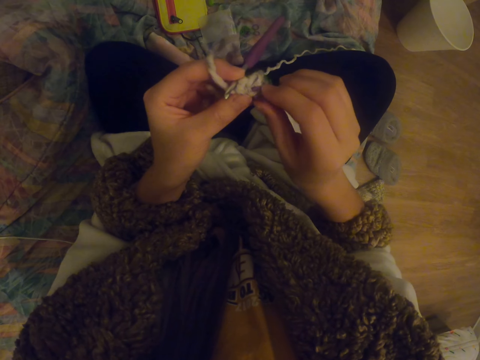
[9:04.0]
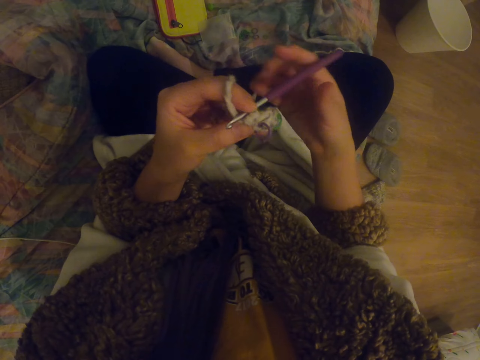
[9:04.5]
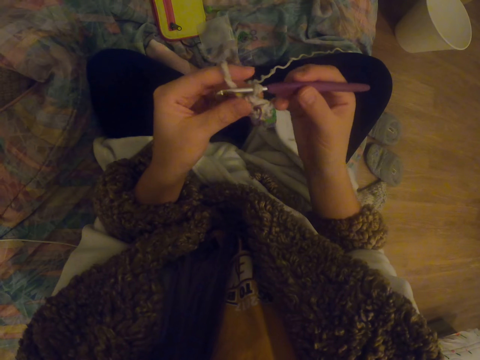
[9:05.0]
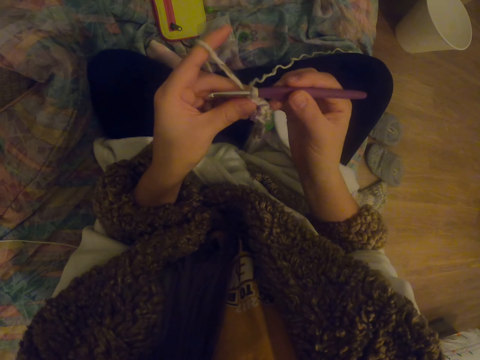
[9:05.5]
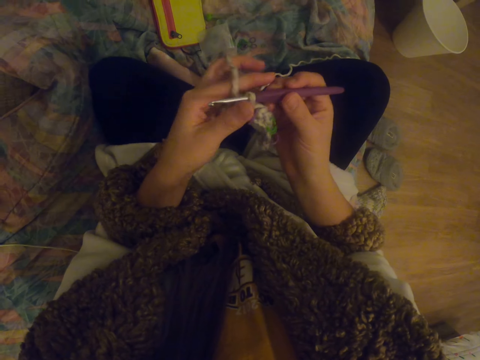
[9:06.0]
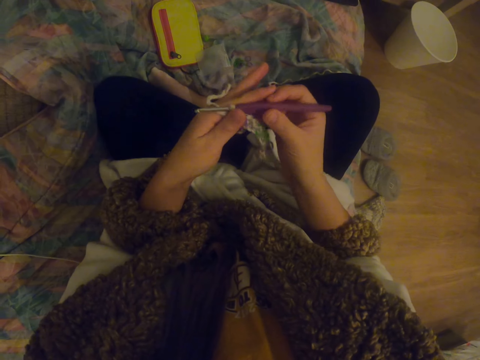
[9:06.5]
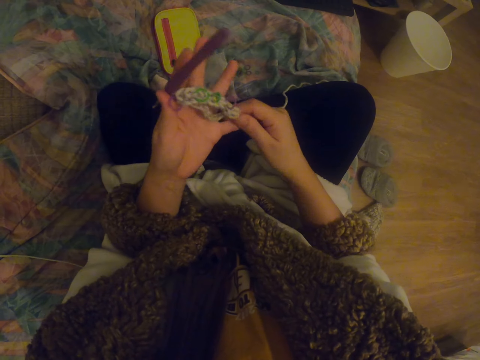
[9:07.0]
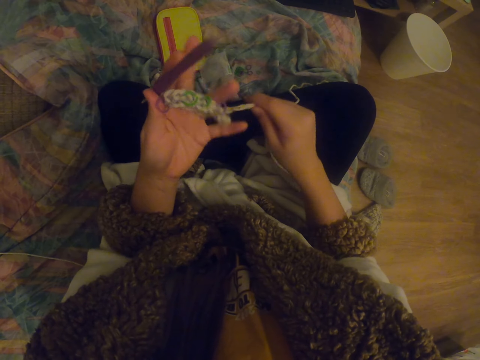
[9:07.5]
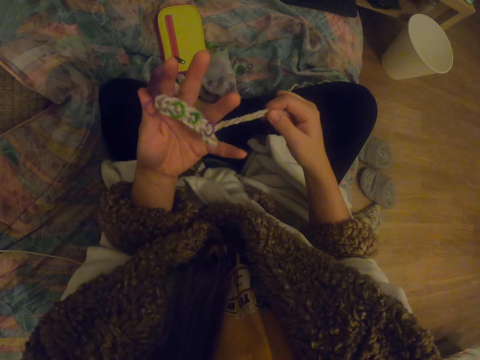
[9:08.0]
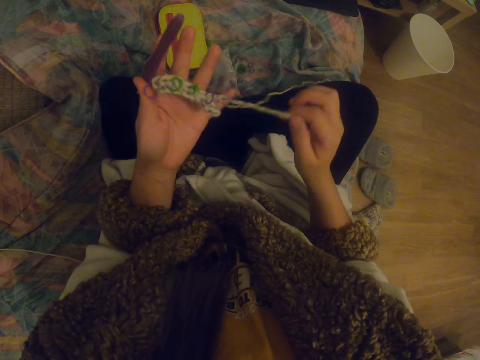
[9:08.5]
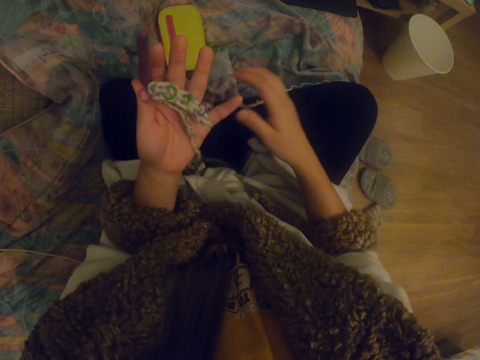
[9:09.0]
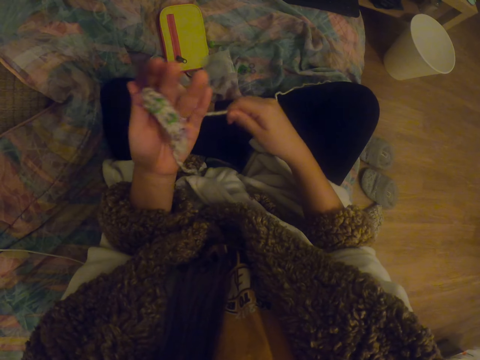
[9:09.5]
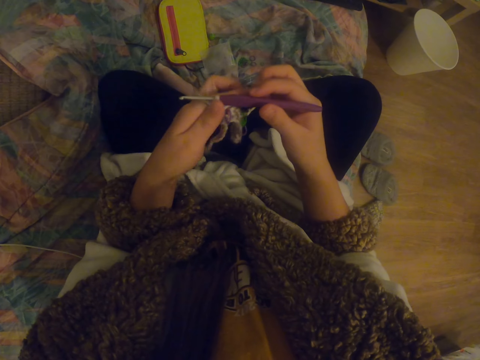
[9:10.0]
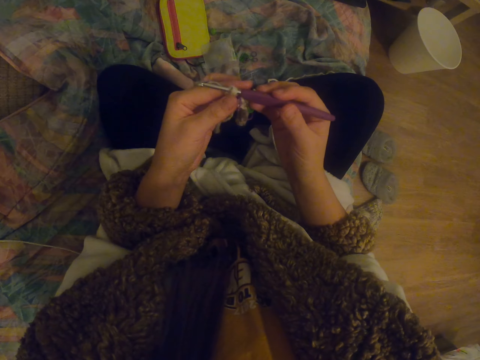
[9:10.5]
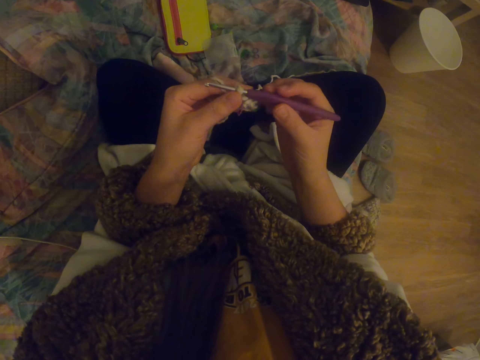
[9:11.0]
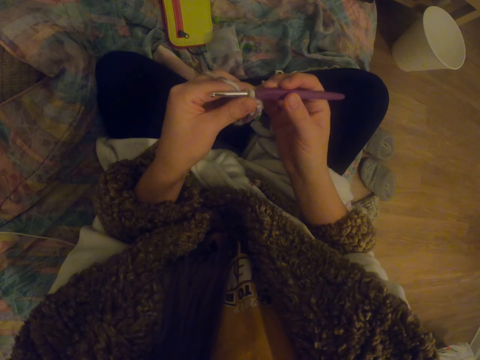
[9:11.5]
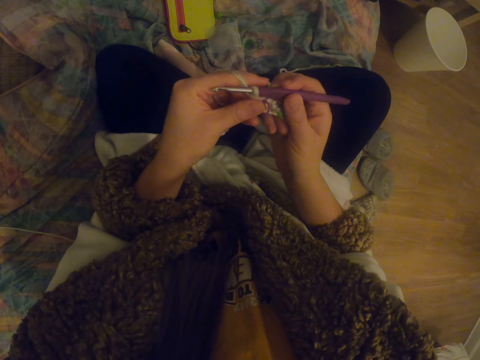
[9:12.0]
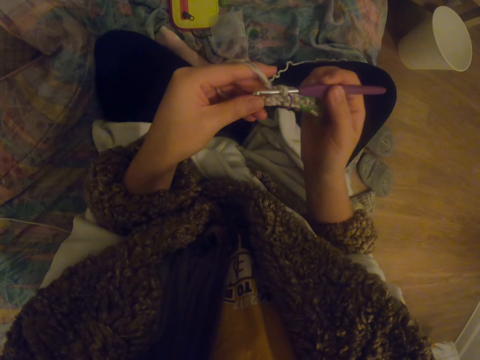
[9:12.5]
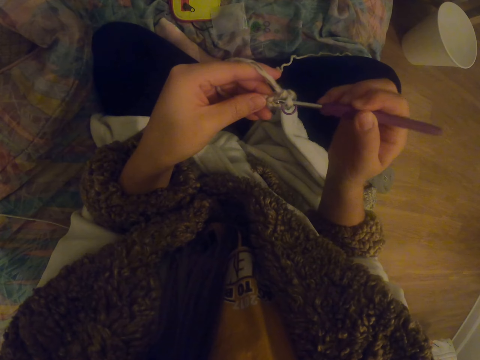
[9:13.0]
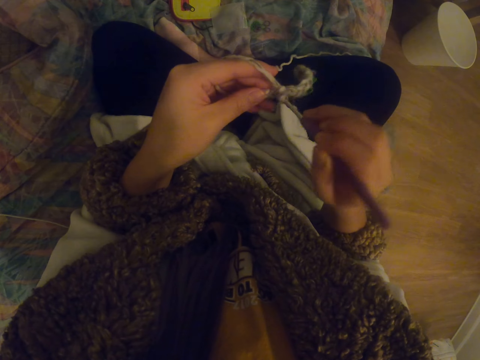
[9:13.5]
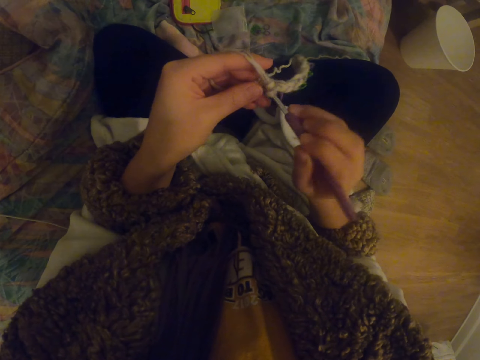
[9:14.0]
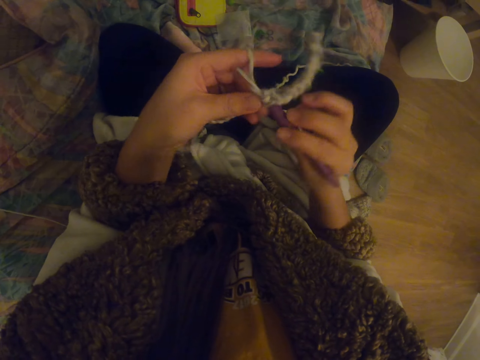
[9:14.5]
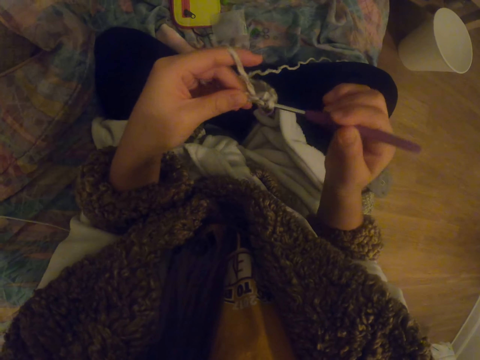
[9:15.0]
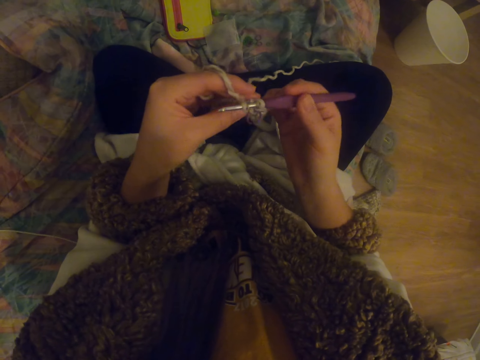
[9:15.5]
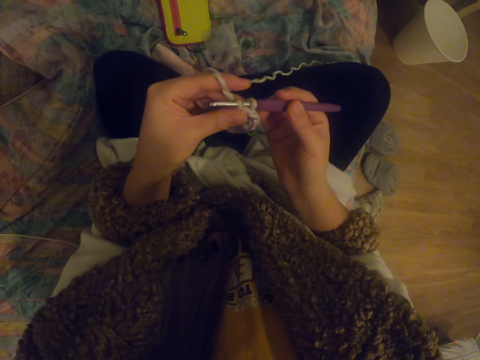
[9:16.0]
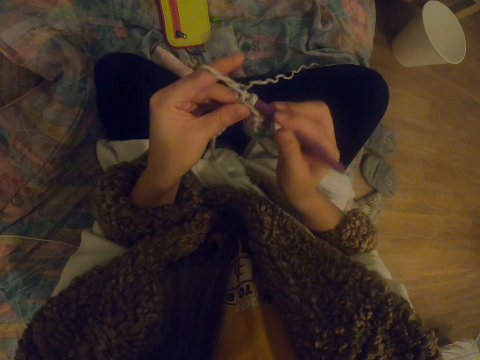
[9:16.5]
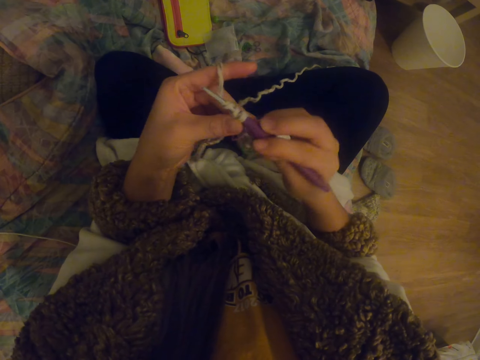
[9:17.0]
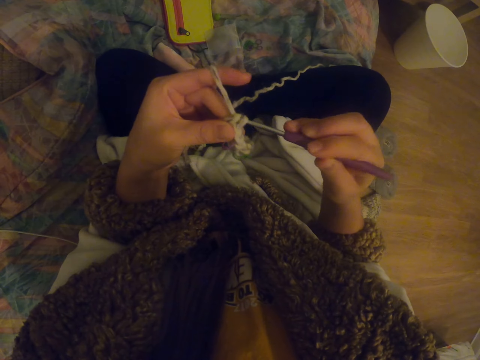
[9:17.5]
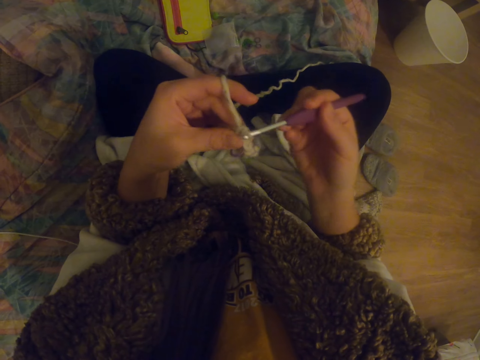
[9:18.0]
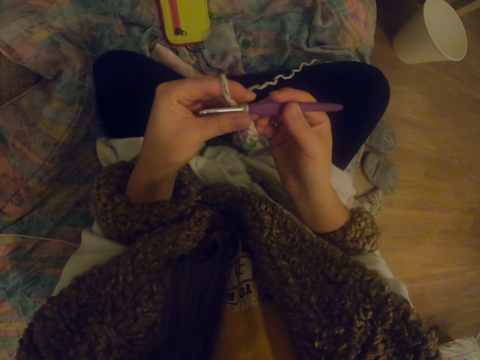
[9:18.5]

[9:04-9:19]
The camera wearer knits the fabric. They stretch the garment. They straighten the fabric. They knit the garment.

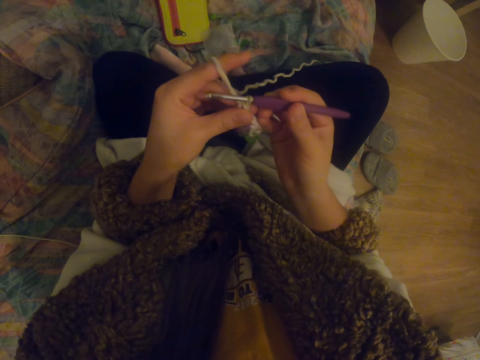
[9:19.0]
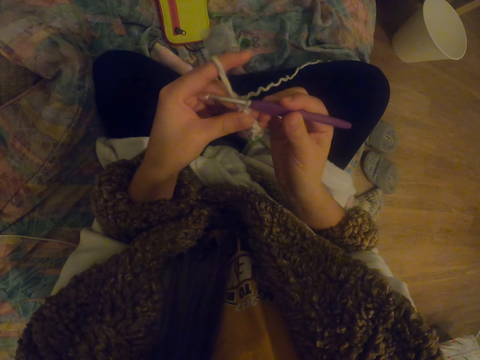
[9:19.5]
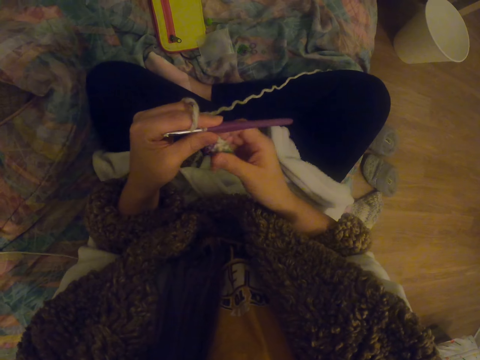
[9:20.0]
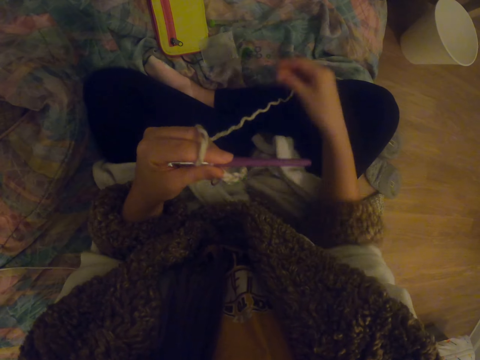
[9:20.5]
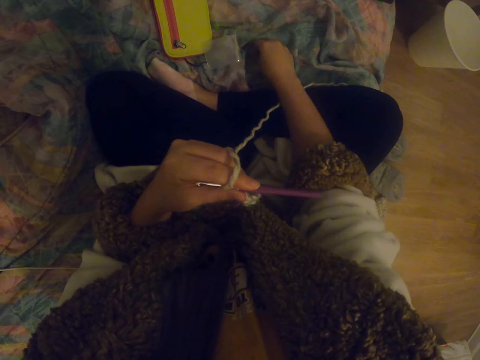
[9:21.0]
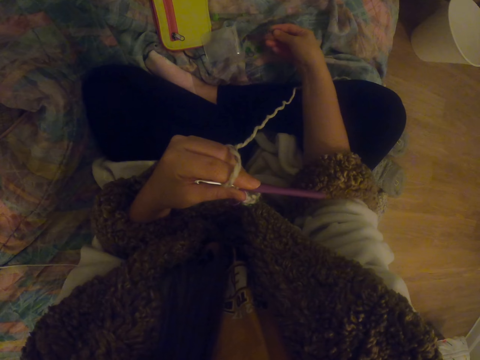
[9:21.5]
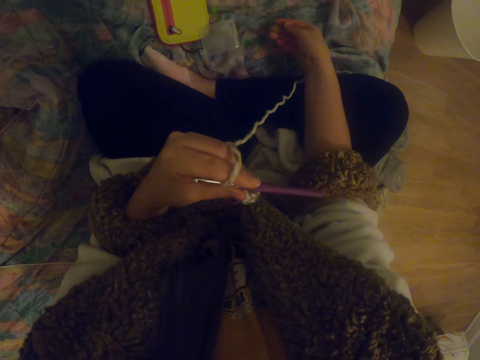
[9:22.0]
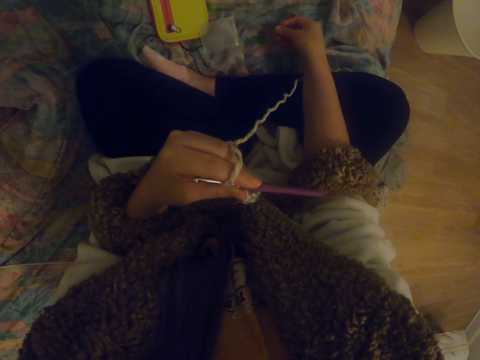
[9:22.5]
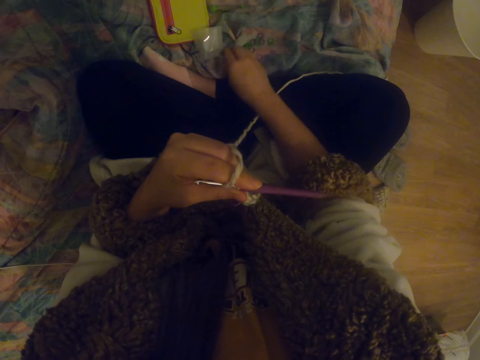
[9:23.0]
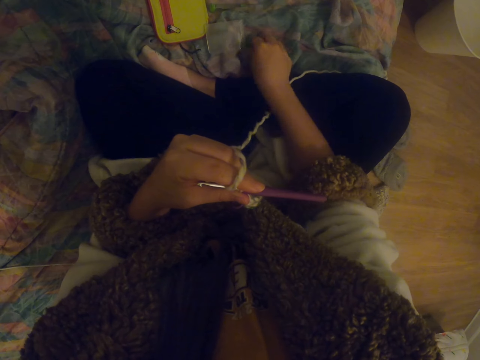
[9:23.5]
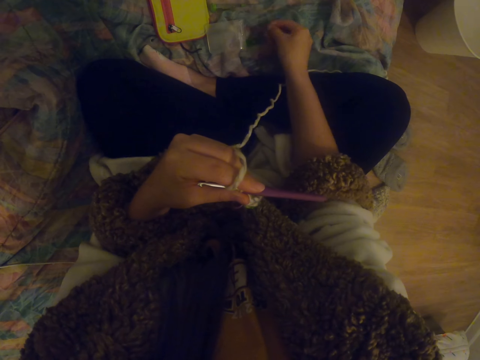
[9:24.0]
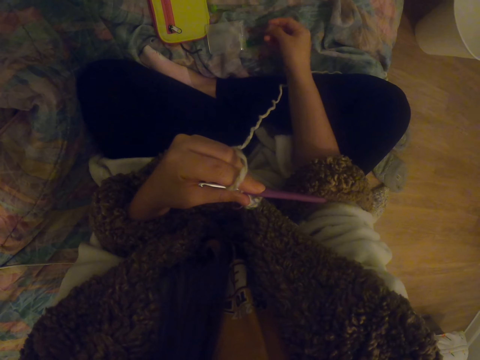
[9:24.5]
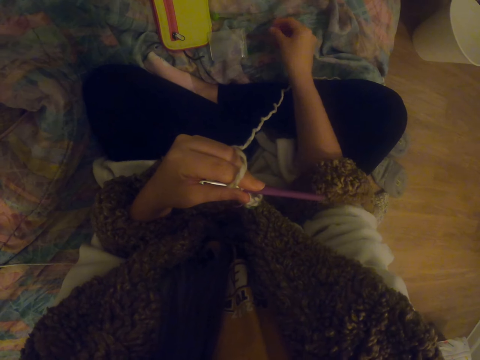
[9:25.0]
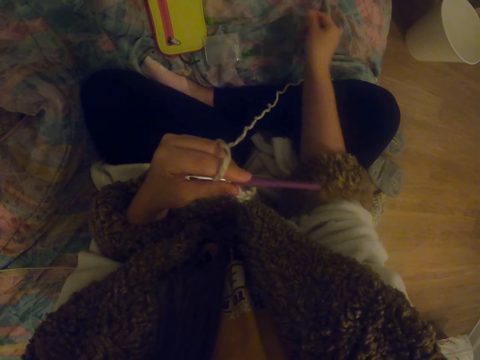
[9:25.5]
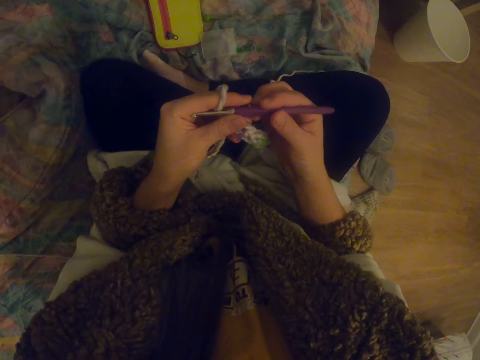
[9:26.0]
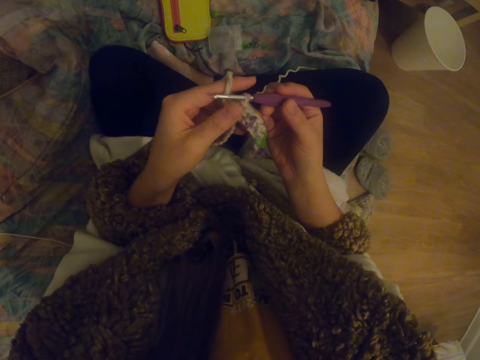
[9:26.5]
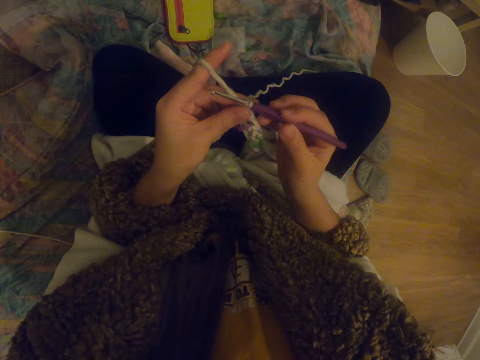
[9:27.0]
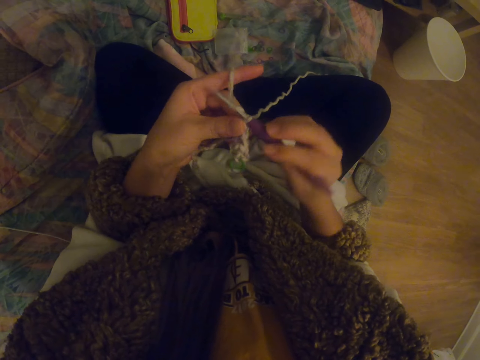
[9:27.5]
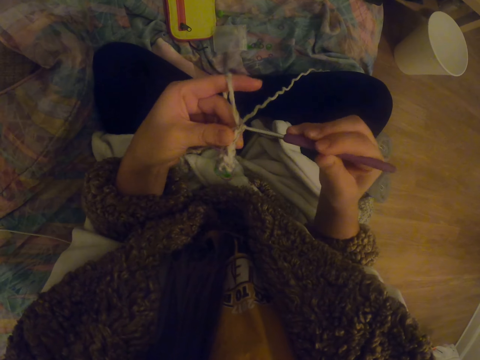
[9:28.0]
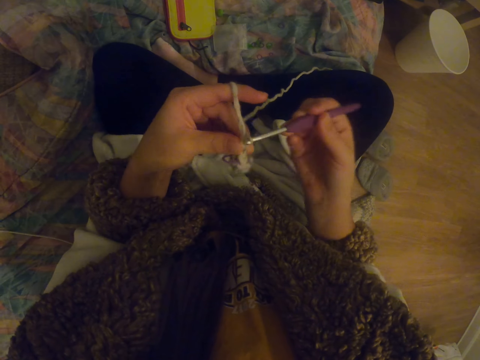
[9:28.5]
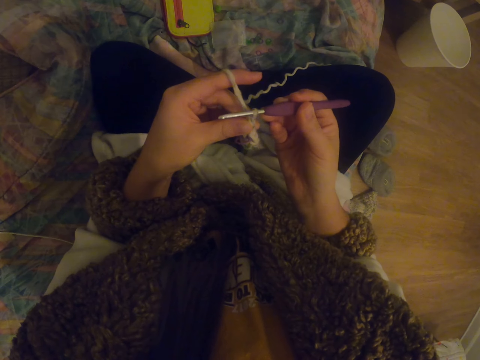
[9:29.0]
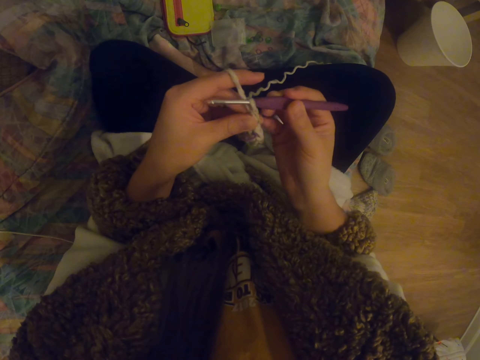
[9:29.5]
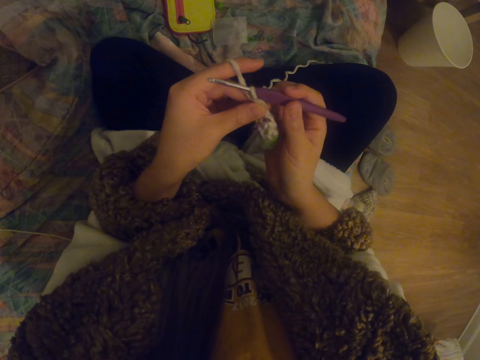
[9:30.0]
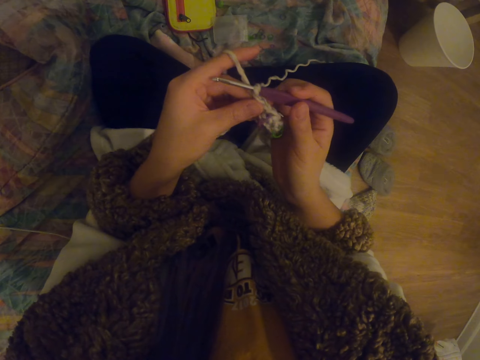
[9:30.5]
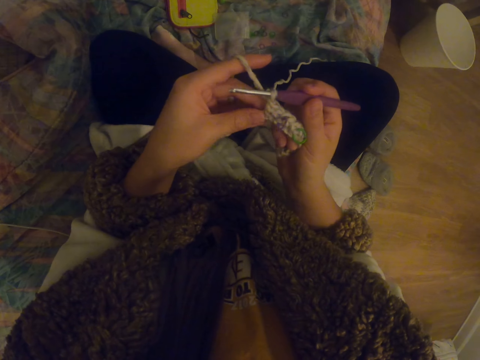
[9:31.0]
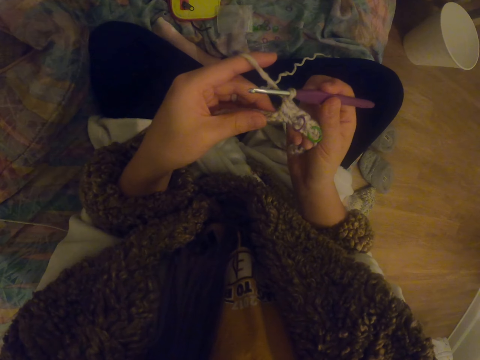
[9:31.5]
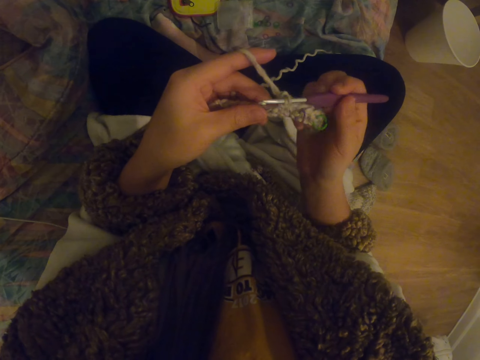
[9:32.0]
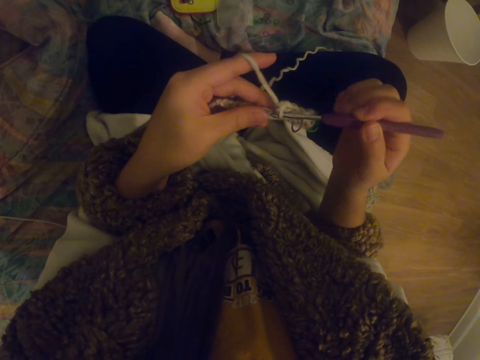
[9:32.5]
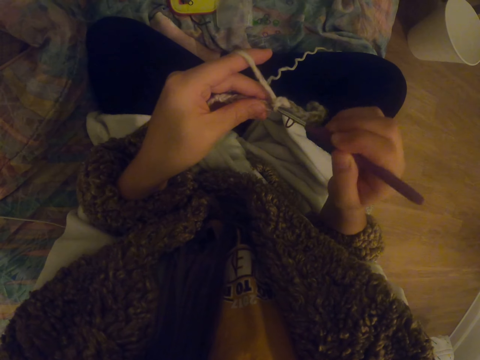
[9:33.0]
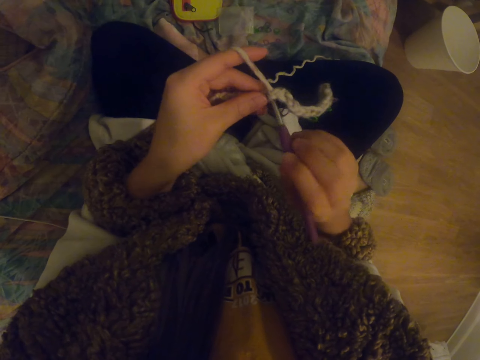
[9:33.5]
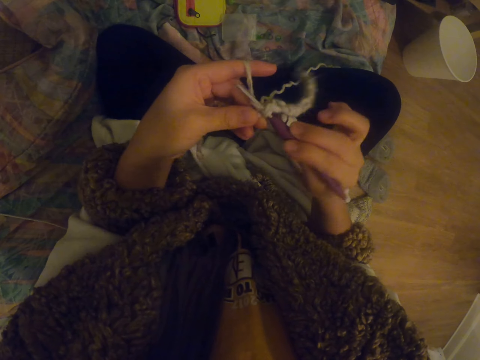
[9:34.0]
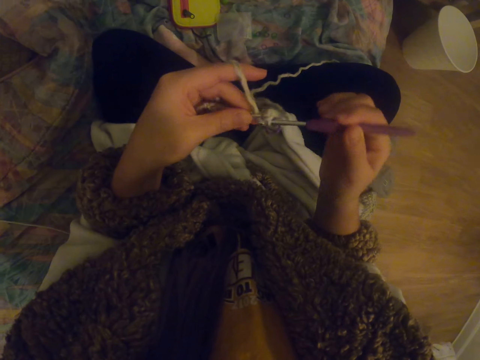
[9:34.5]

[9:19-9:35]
The camera wearer touches the garment. They pick something. They knit the garment.
